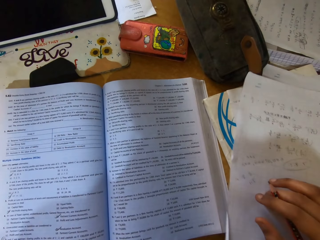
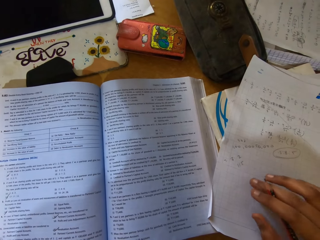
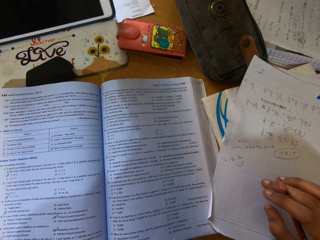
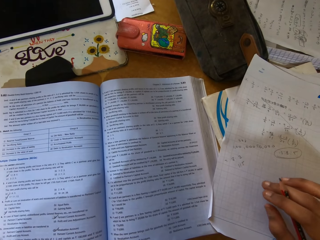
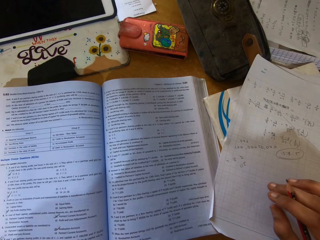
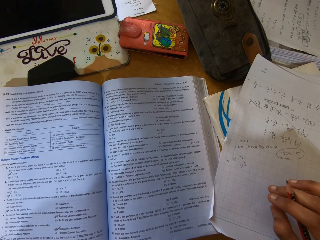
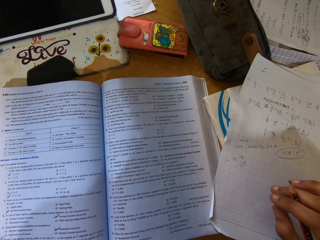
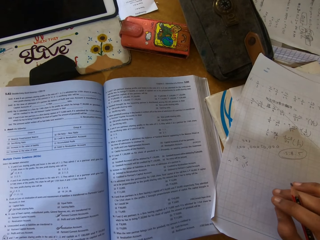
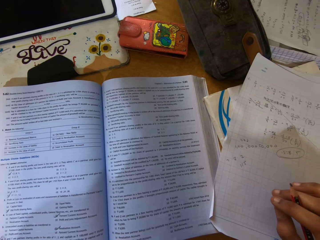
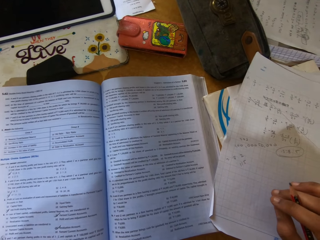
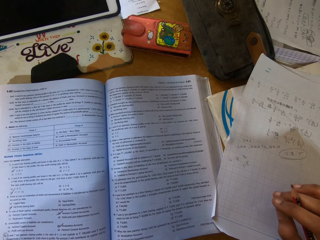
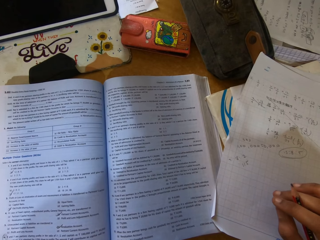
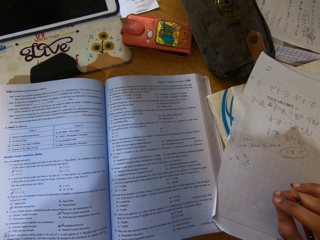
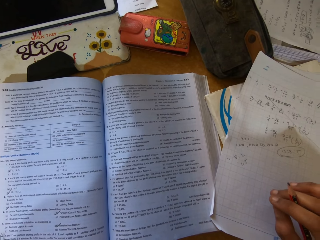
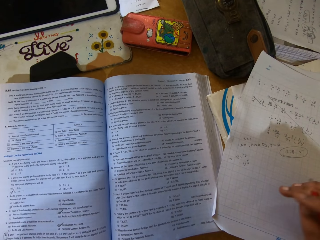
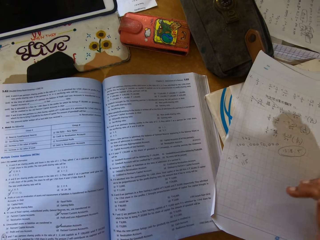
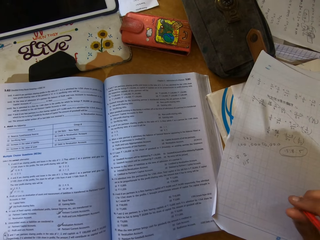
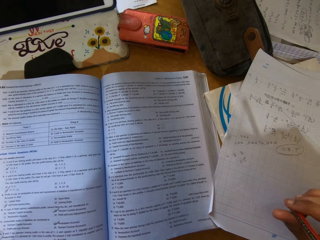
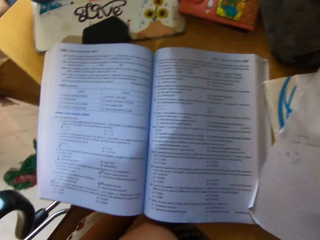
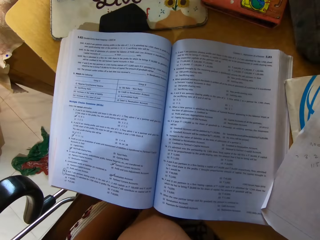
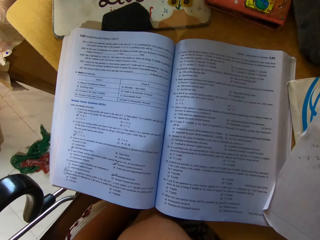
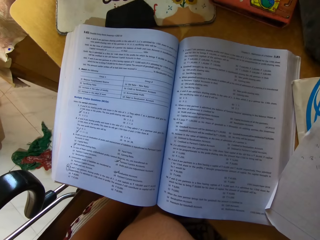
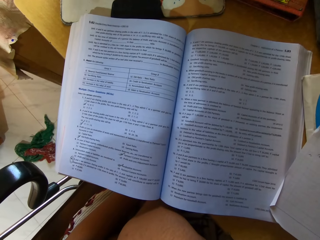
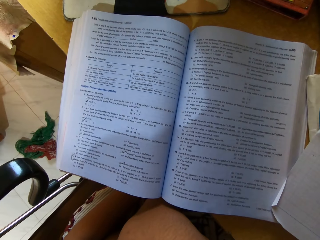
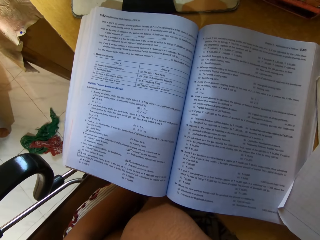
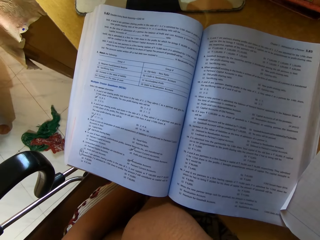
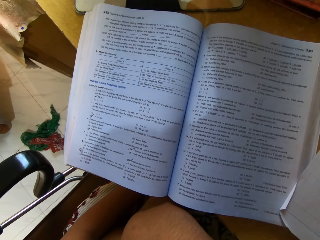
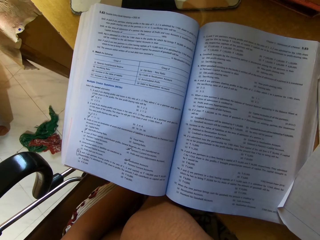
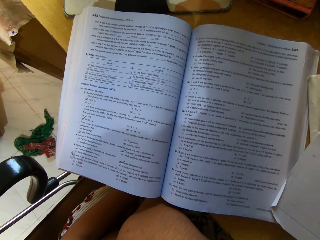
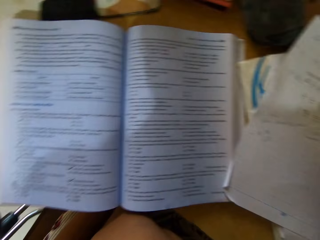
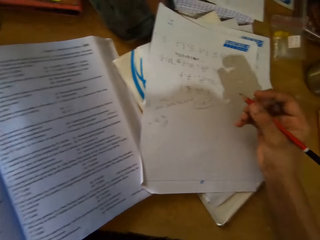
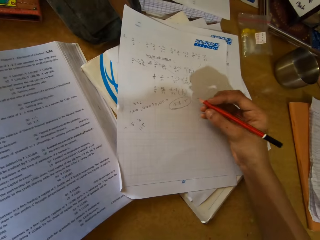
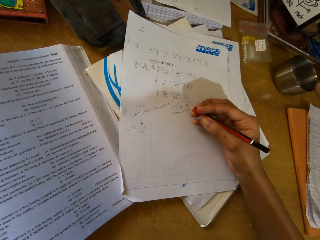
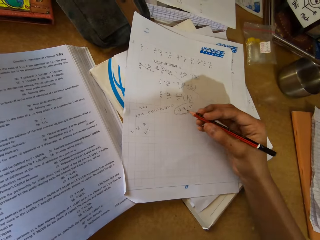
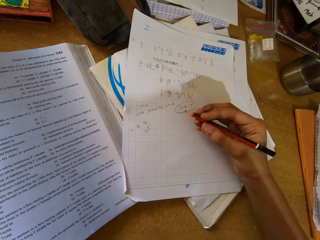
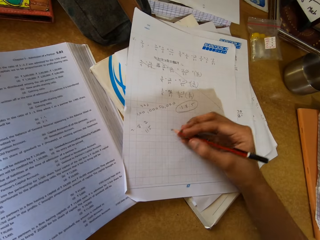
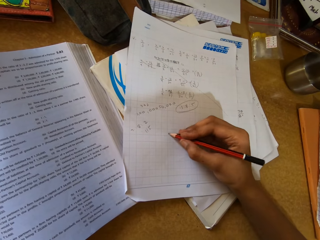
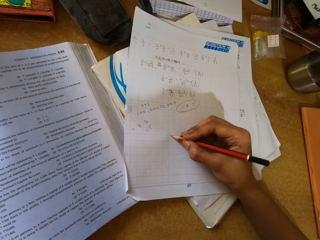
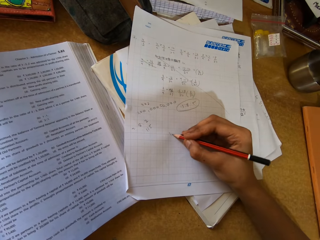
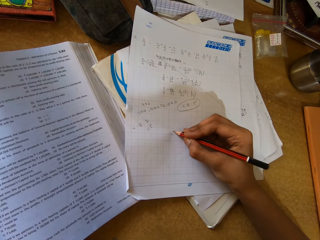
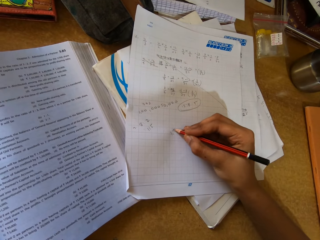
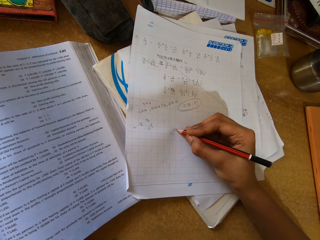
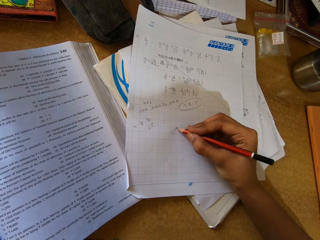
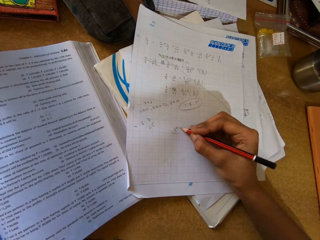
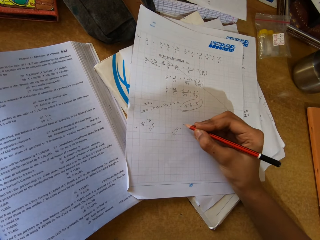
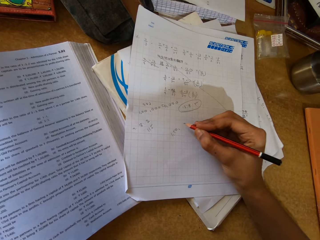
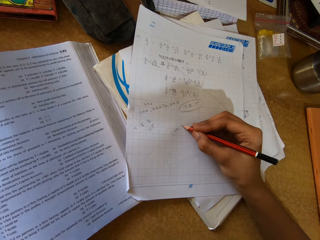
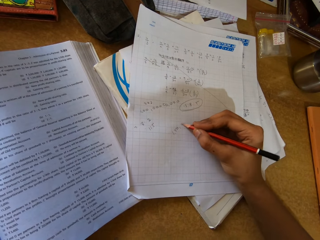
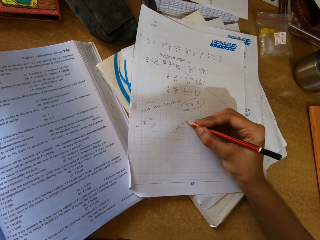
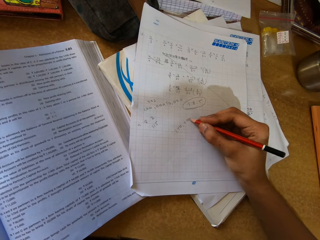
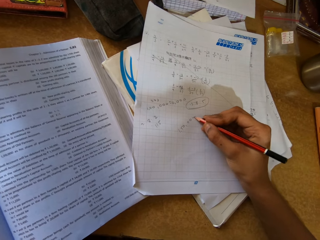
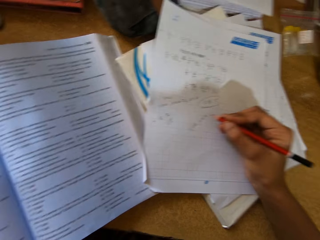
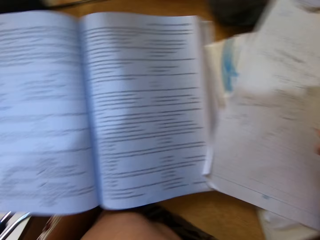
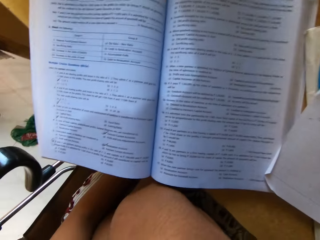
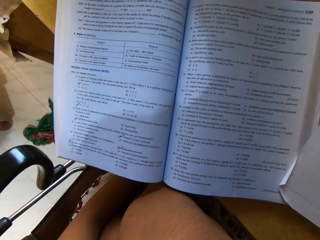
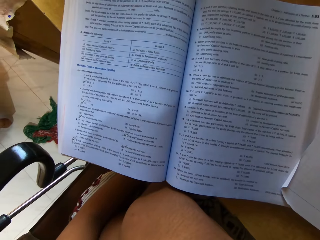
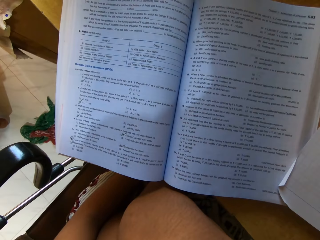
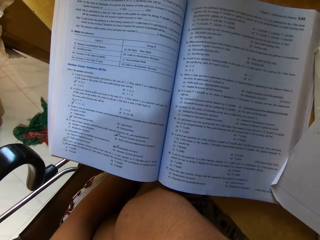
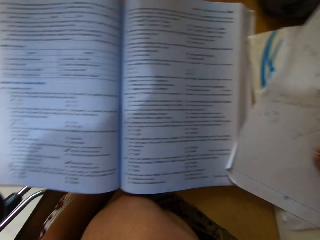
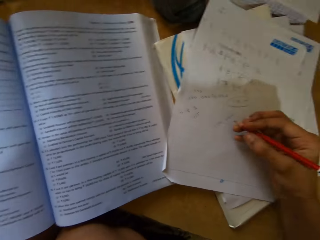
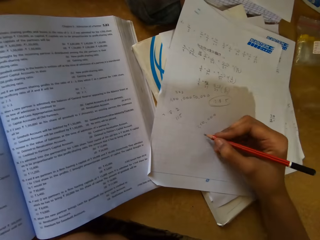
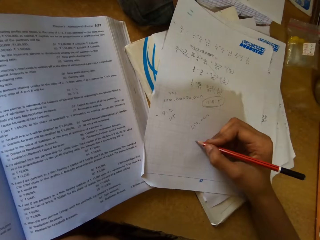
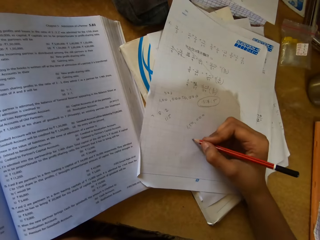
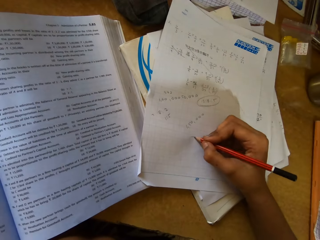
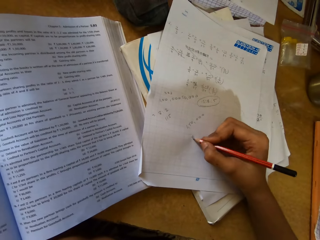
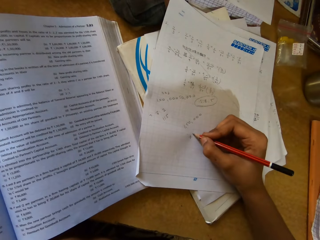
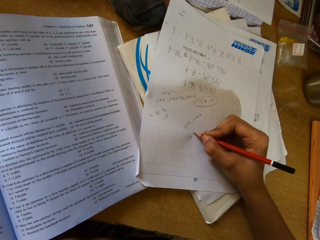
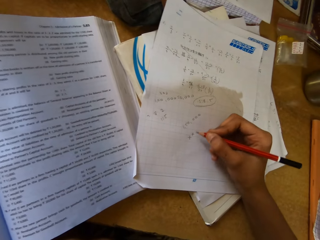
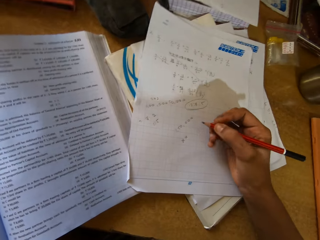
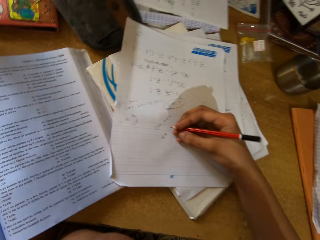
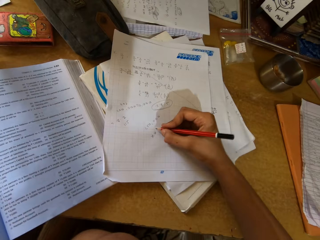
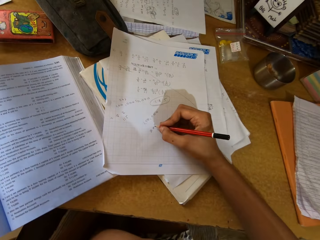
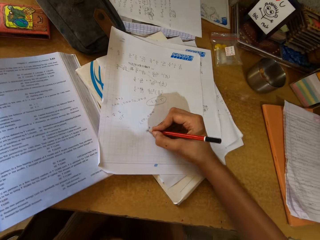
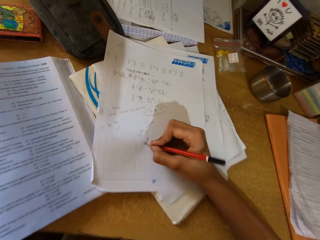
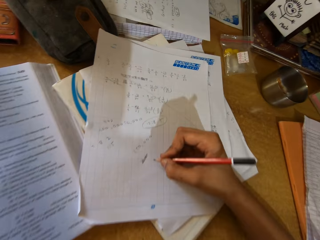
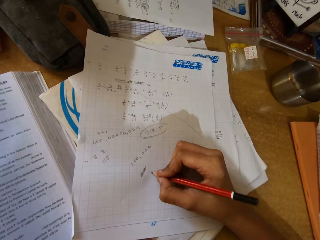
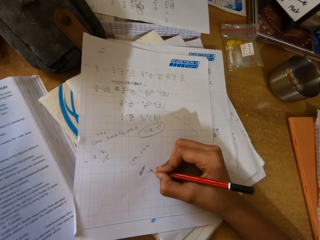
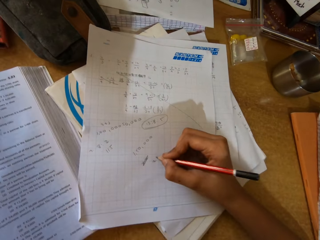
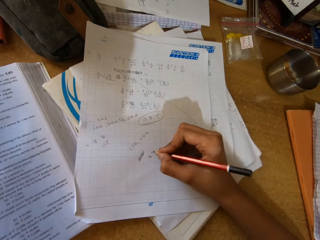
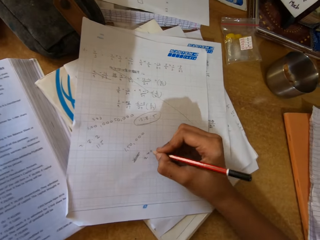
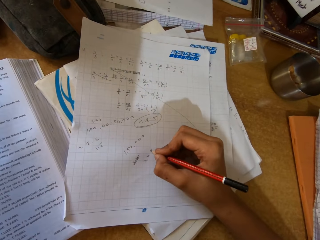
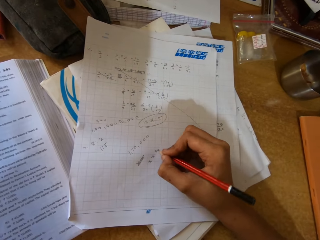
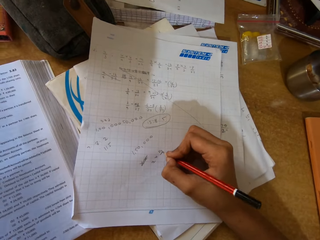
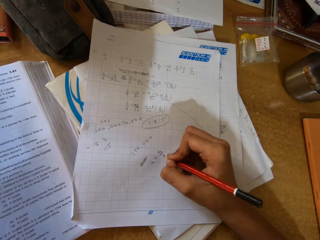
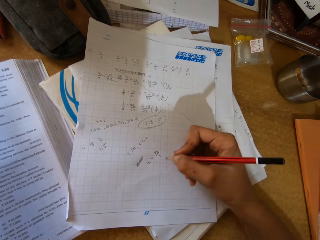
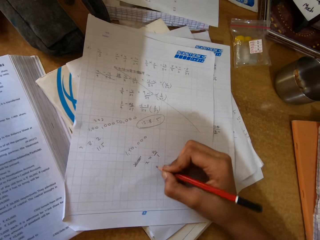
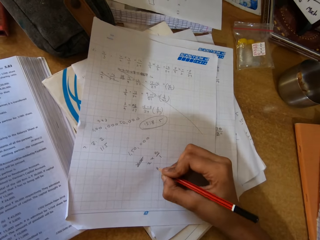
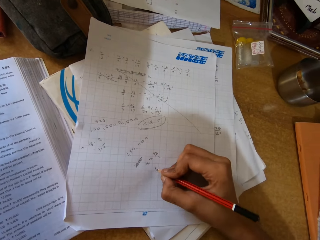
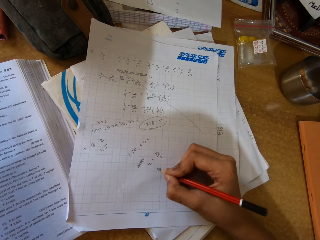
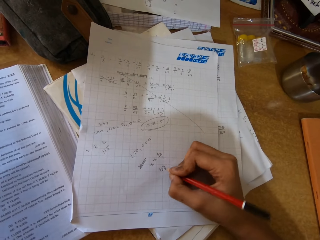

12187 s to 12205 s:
The camera wearer looks at the book. They write on the paper. They look at the book. They write on the paper.

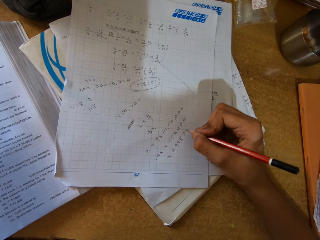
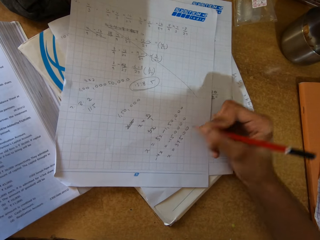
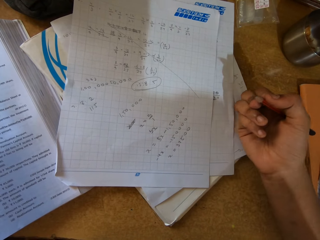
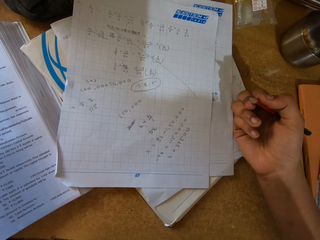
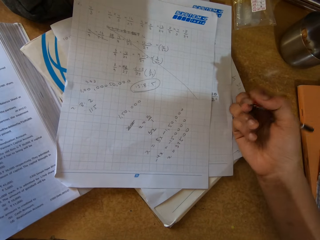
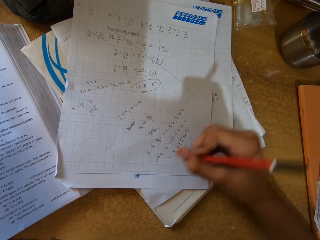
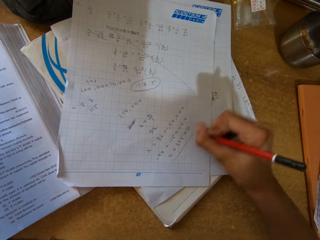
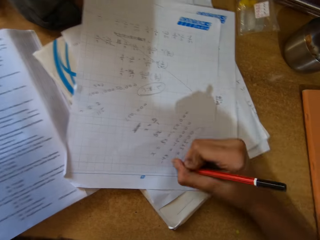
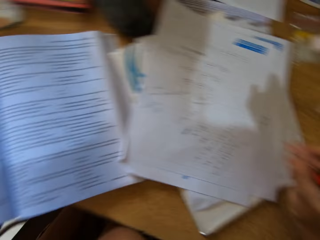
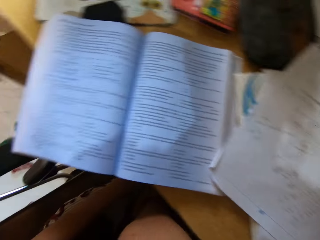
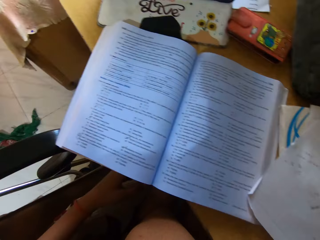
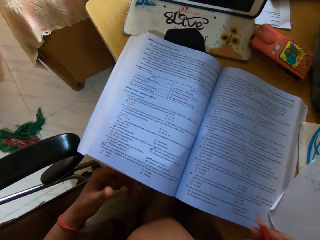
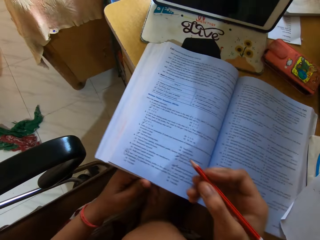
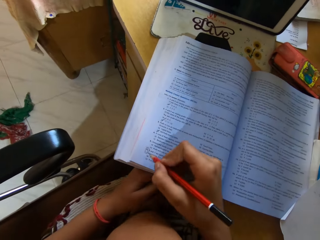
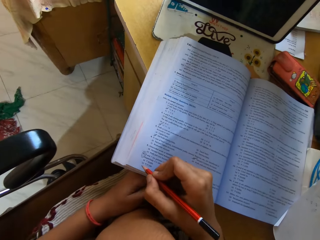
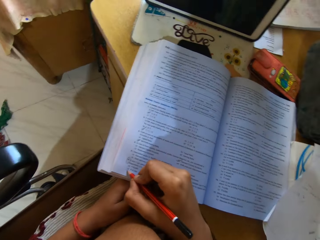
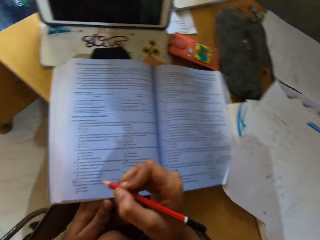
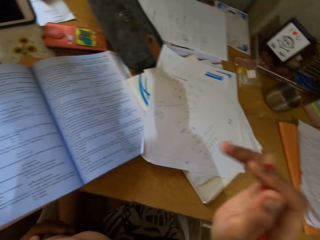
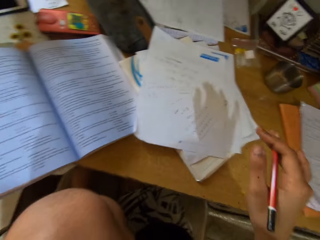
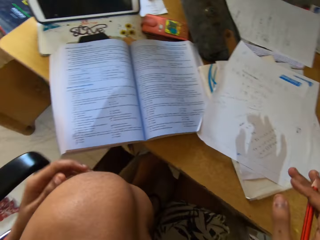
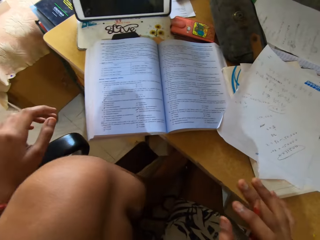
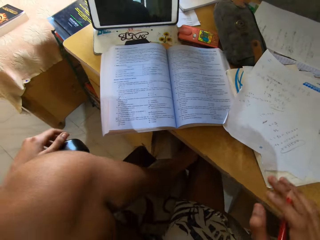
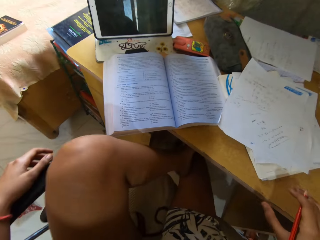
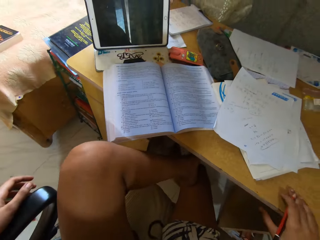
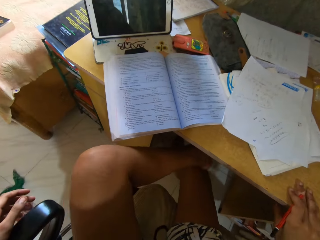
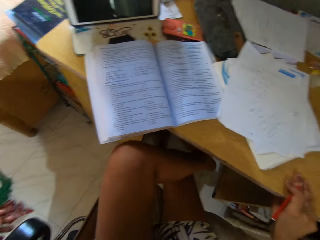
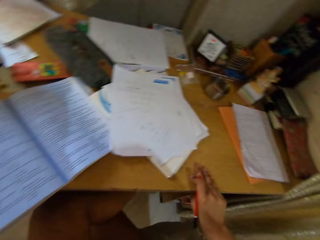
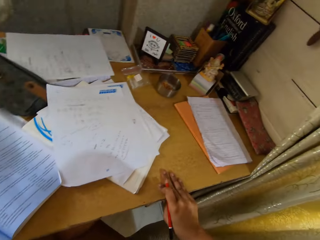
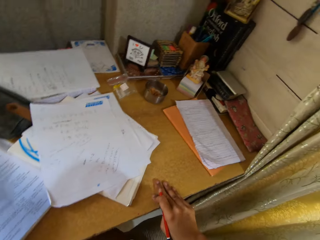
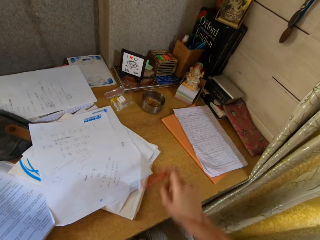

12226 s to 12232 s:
The camera wearer looks around the room. They write on the book with the pencil. They look around the room. They move their legs.
